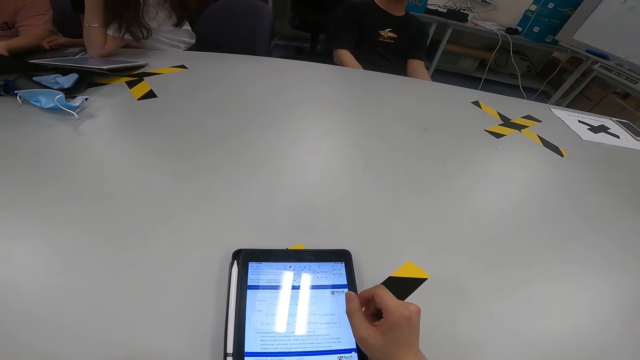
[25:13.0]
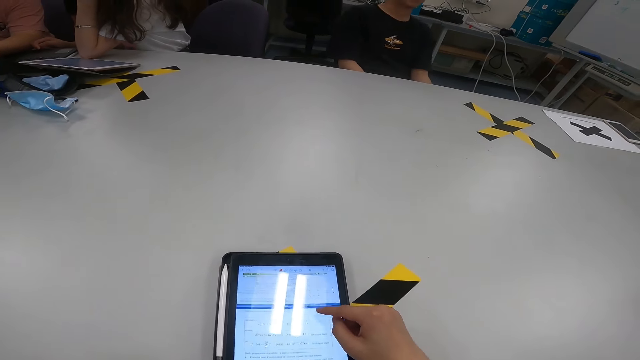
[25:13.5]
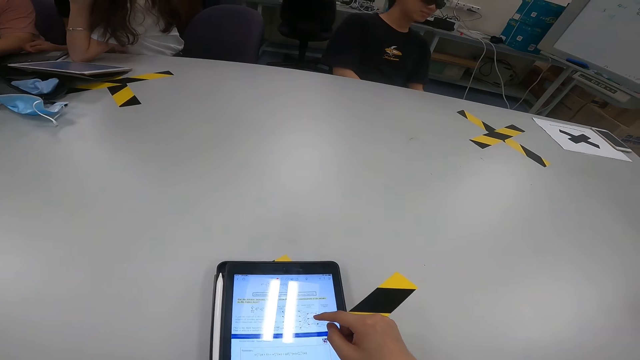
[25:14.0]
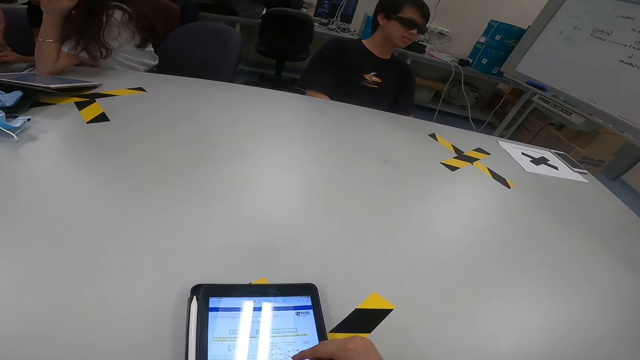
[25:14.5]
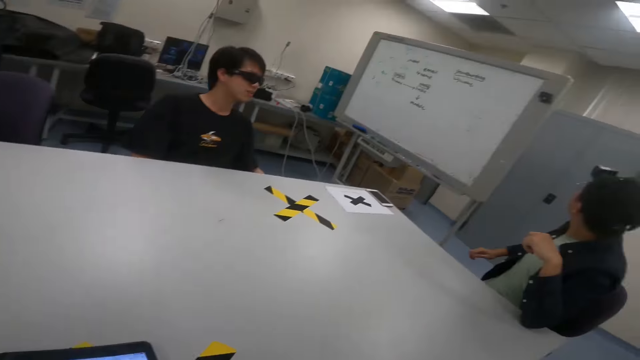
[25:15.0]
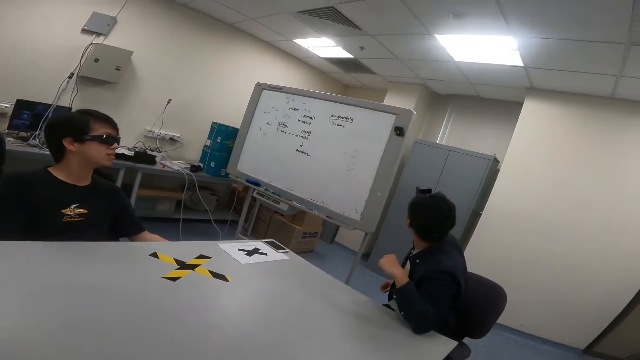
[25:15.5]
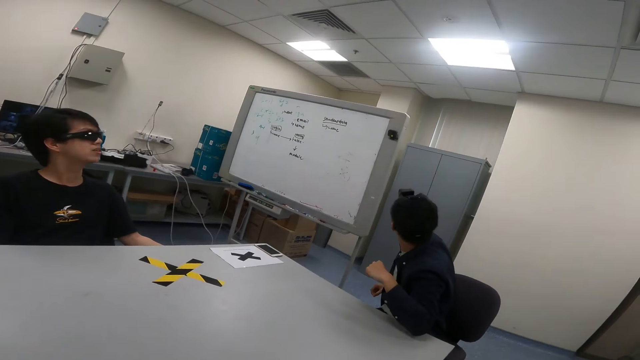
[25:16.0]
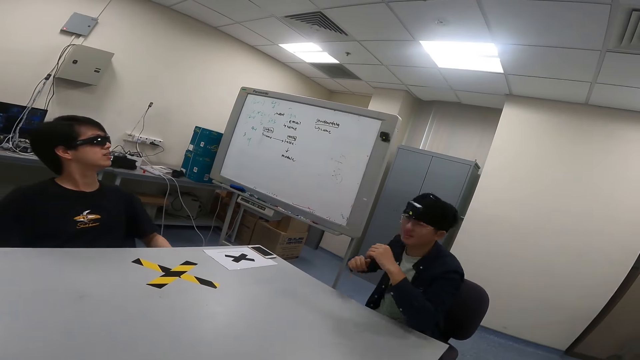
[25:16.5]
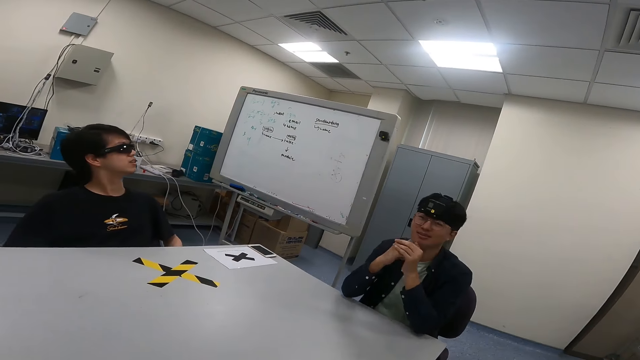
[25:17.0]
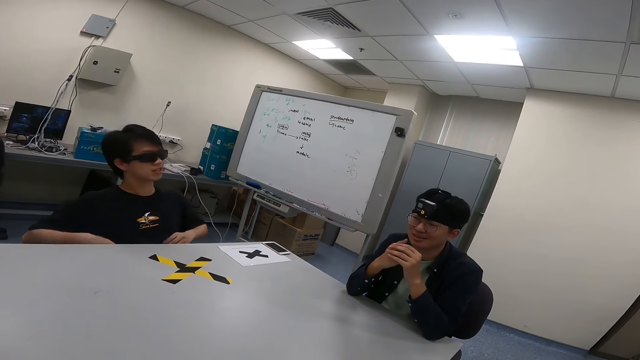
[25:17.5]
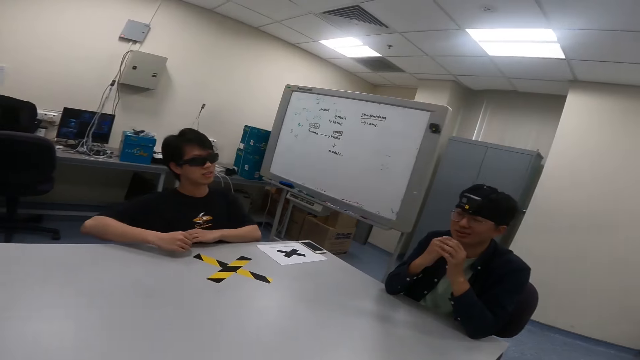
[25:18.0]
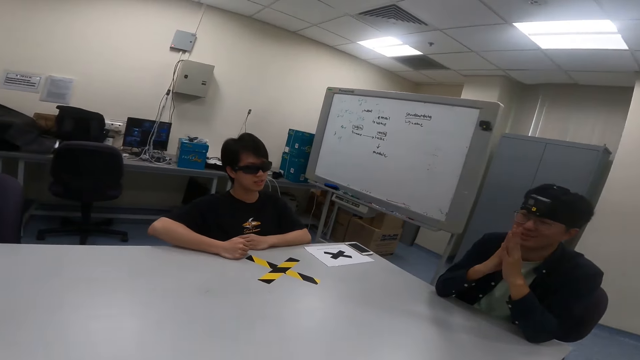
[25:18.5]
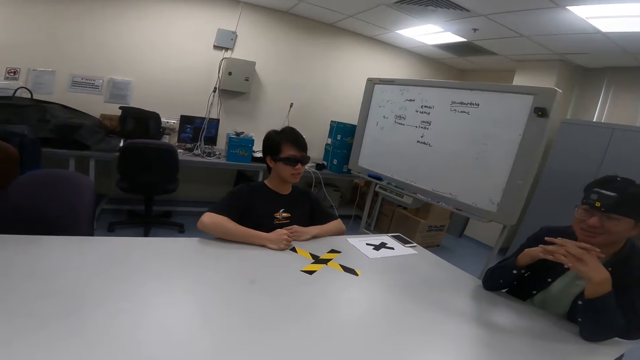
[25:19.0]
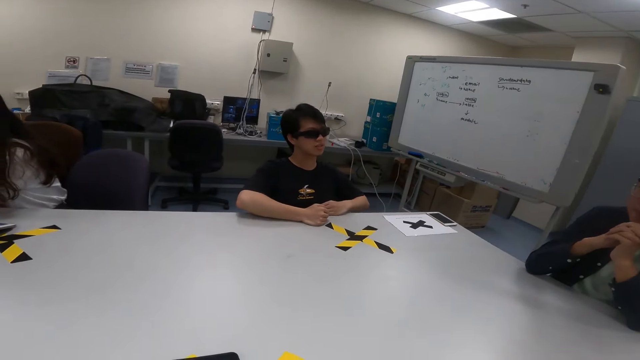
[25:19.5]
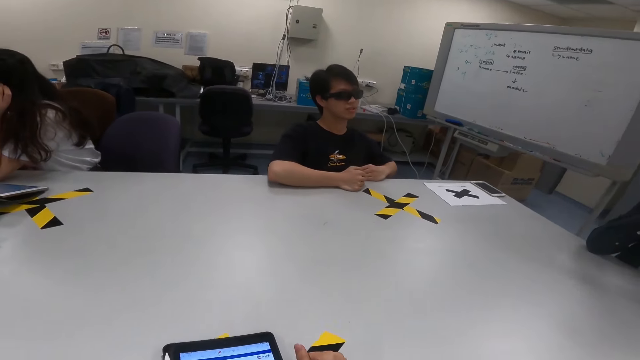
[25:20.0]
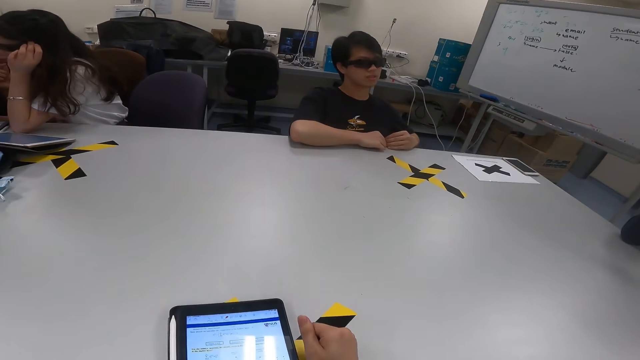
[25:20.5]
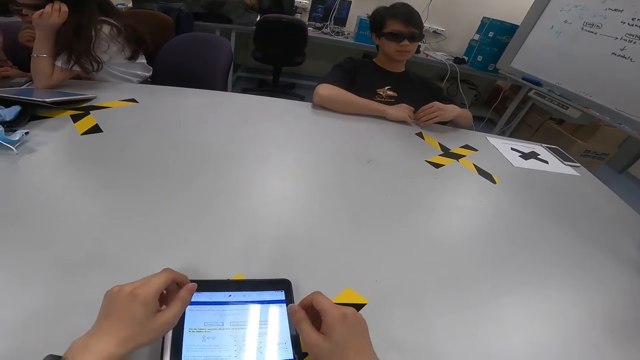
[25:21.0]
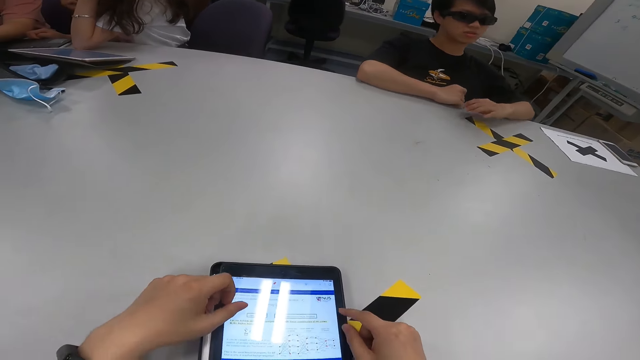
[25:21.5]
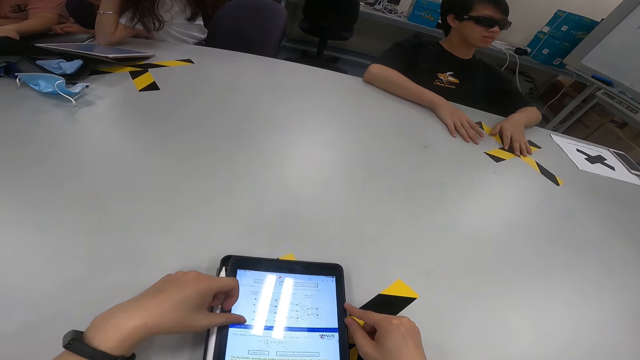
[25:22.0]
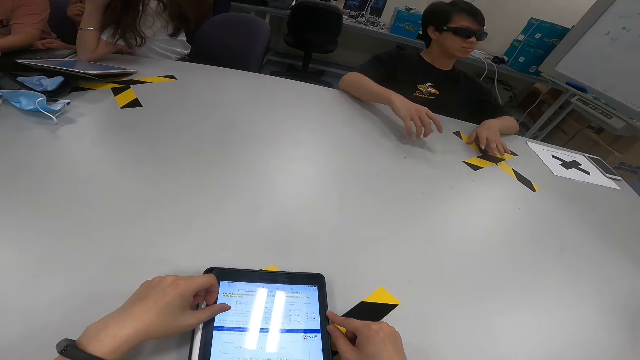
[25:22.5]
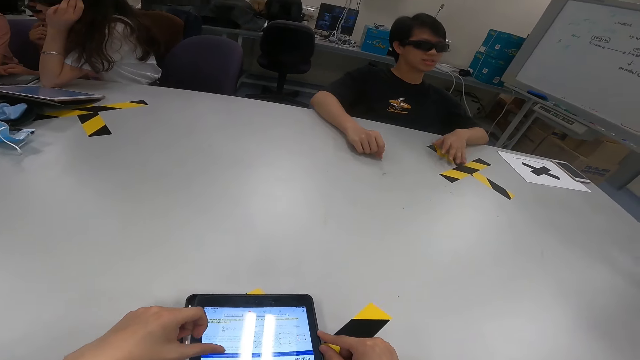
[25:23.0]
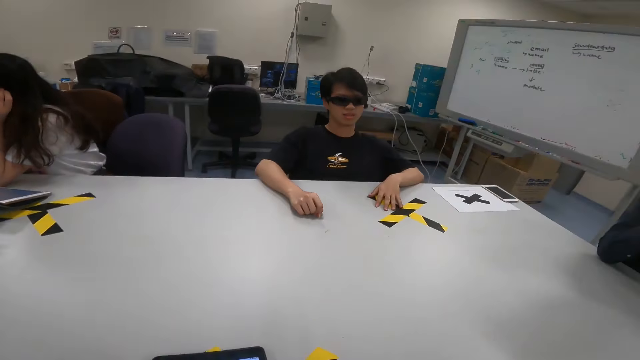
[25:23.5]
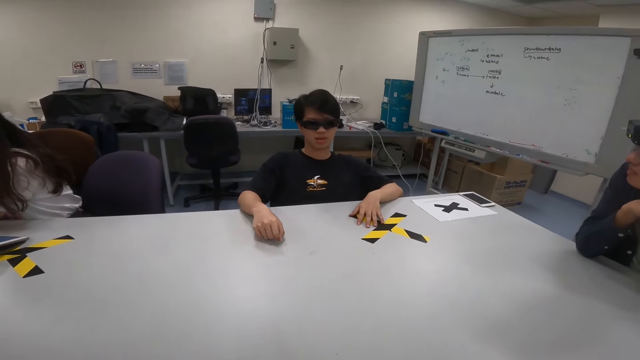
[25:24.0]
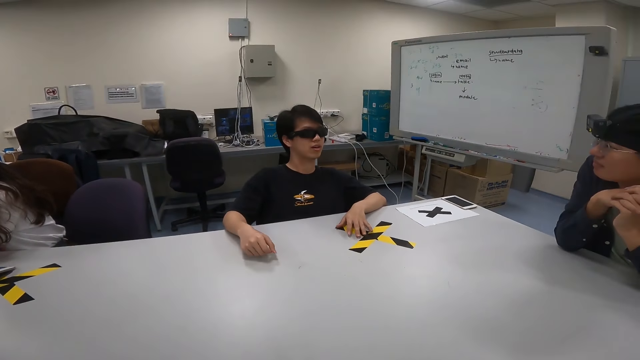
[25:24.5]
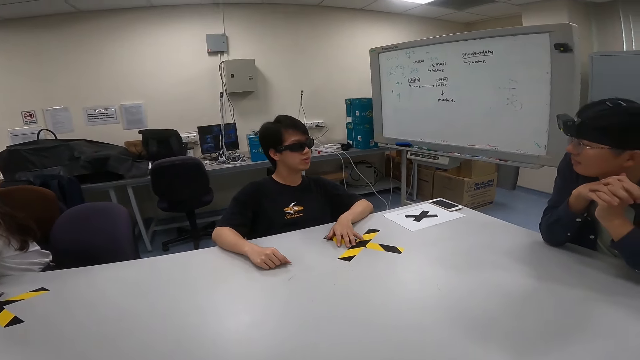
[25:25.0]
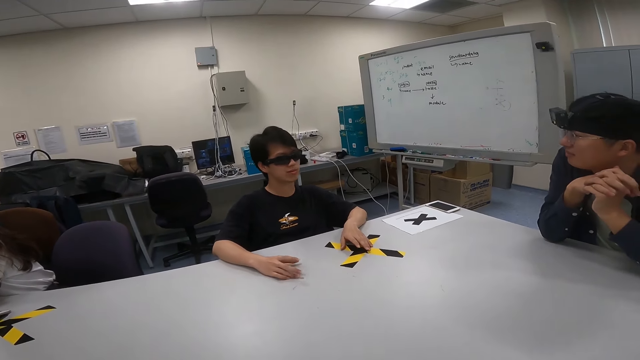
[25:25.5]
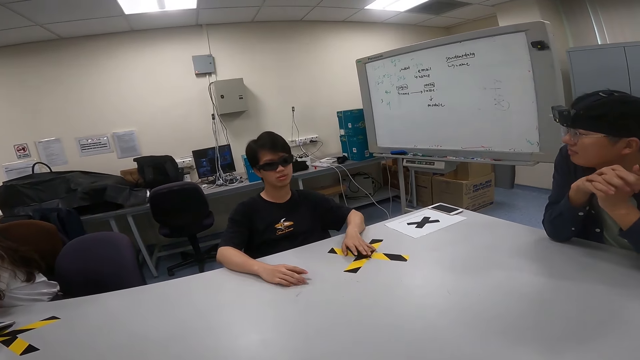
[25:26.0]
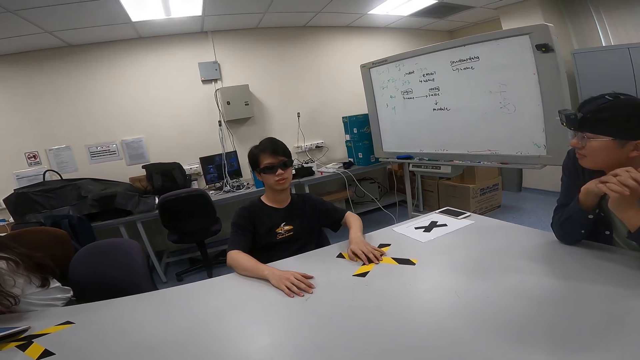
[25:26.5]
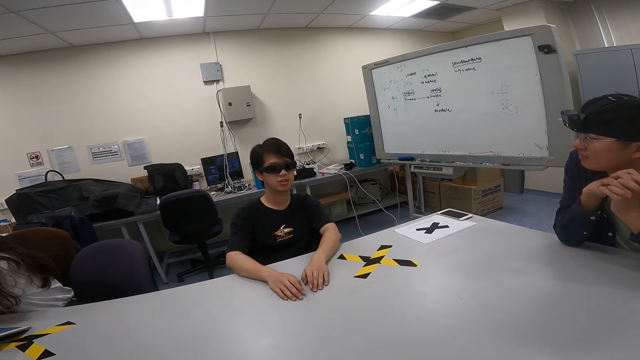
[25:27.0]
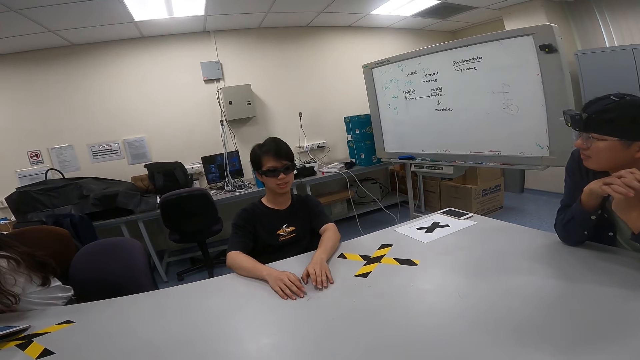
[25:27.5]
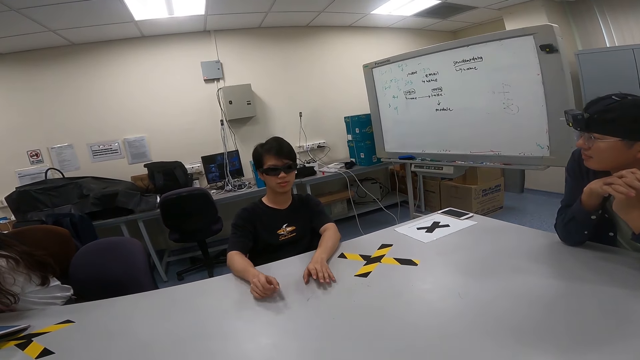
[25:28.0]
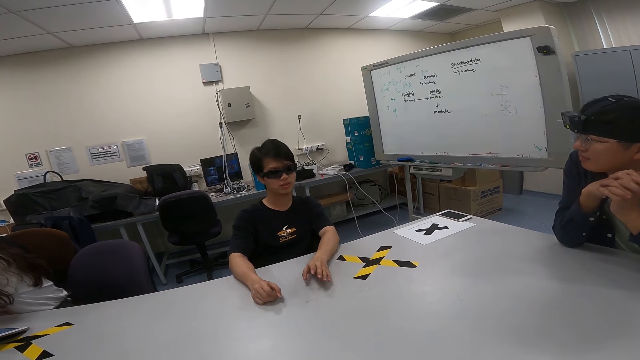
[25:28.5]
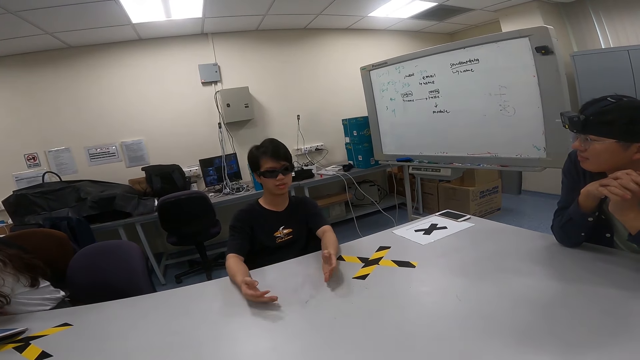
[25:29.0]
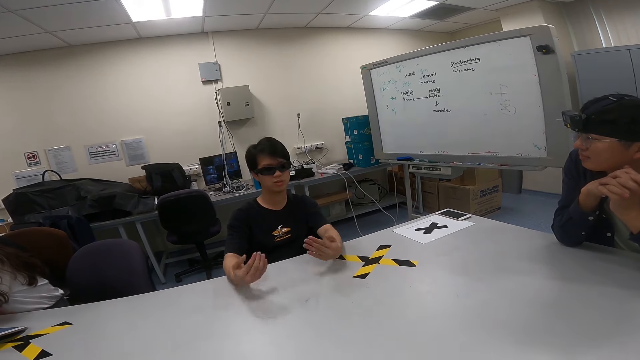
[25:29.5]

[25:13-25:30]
The camera wearer scrolls the tablet. They dialog with a man. They use the phone. Another man dialogs with the first man.

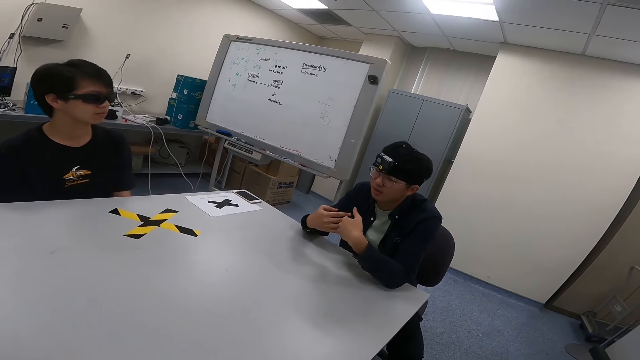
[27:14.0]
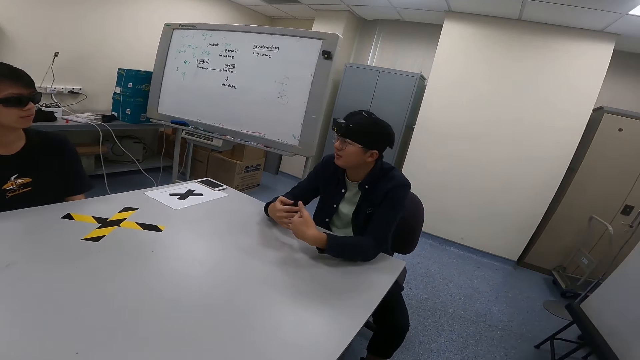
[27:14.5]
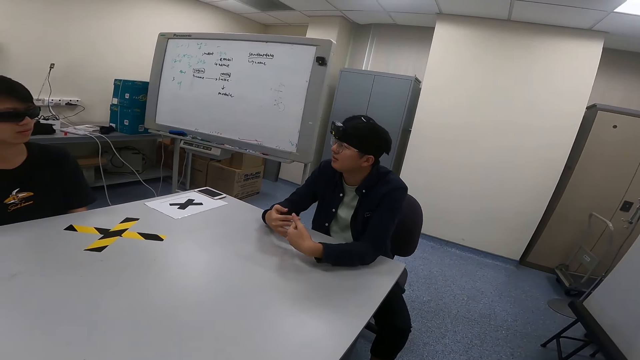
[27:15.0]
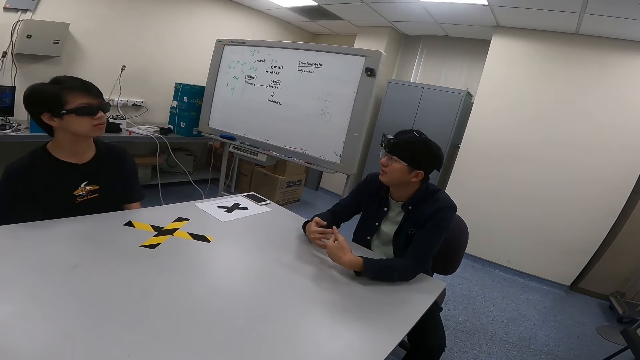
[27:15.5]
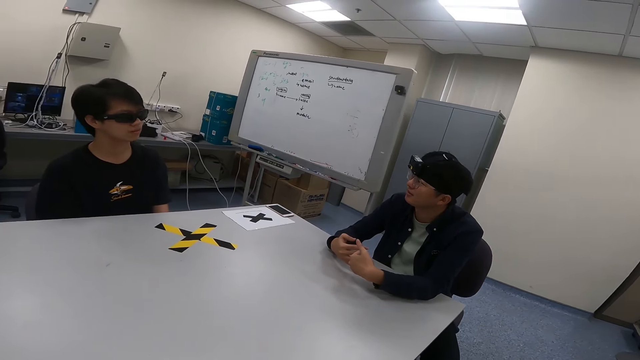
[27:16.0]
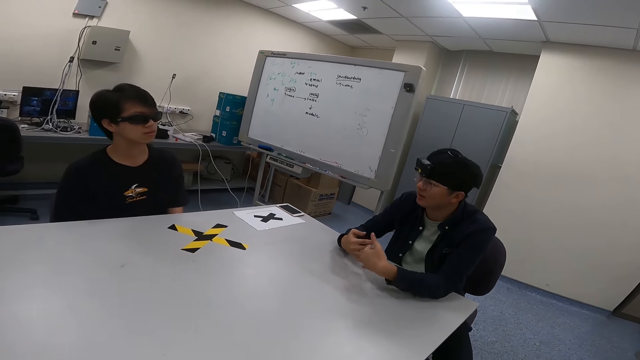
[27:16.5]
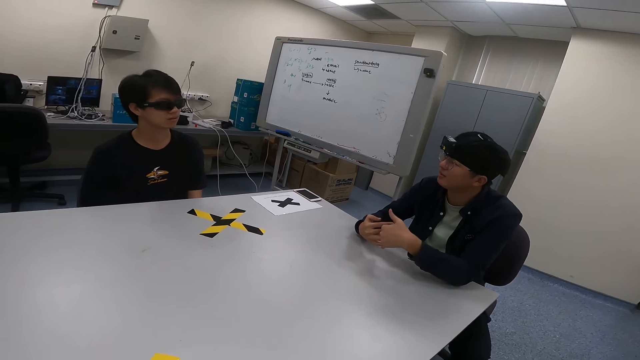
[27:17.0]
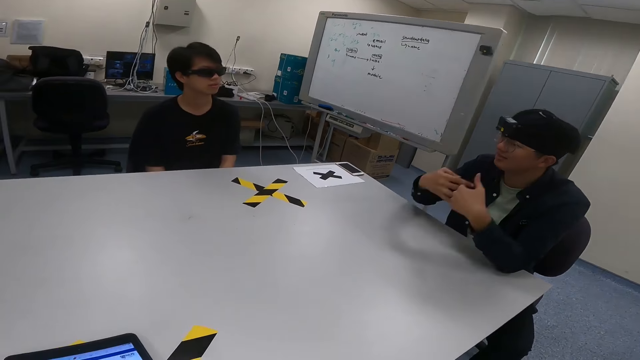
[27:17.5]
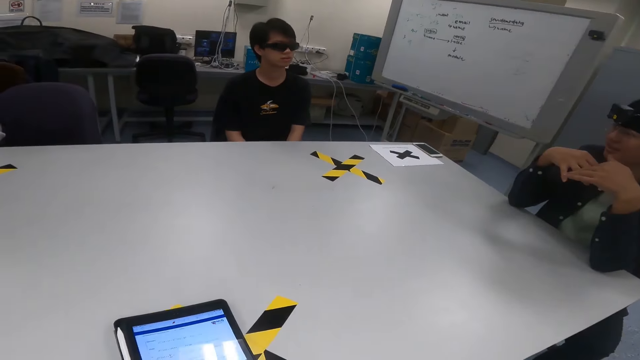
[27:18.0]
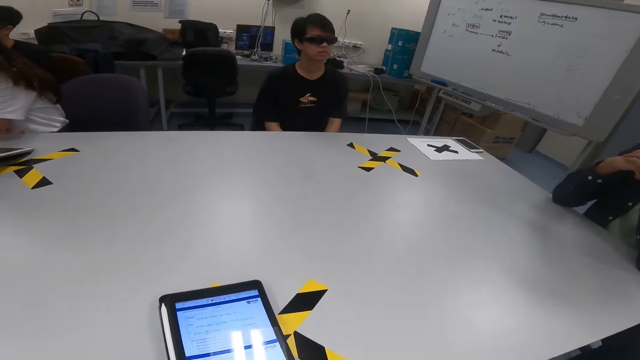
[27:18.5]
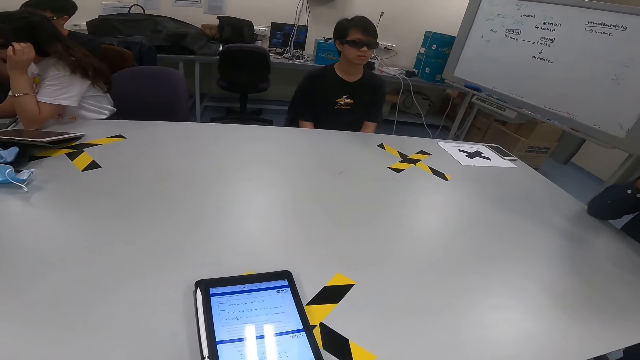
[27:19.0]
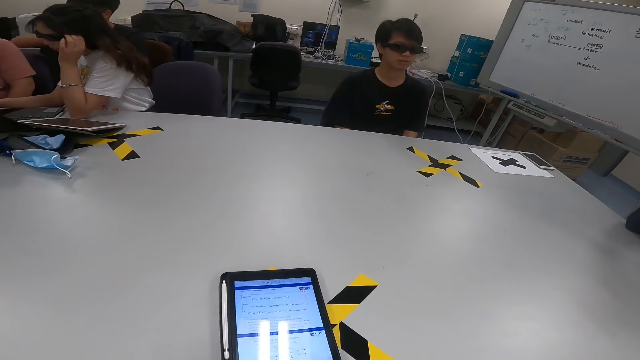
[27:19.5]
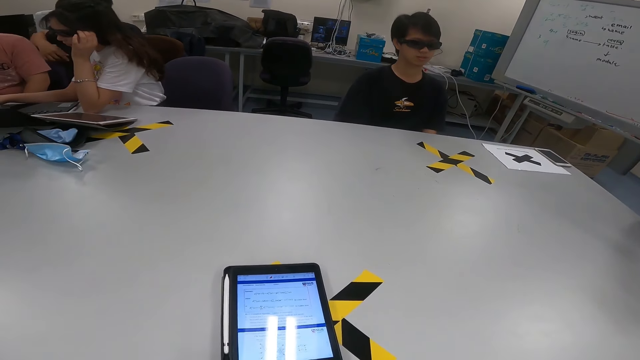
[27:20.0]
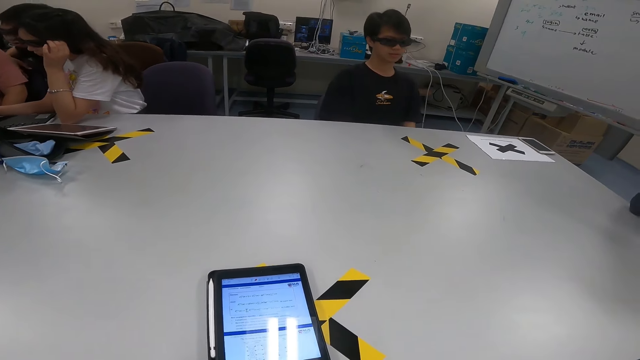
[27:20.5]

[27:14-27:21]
A man moves the hands. Another man nods the head. The camera wearer turns around. The other man nods the head. The camera wearer holds a phone and turns around.
